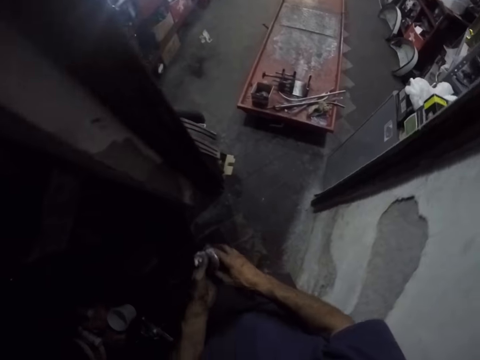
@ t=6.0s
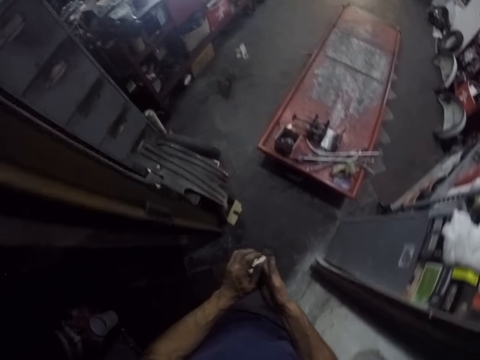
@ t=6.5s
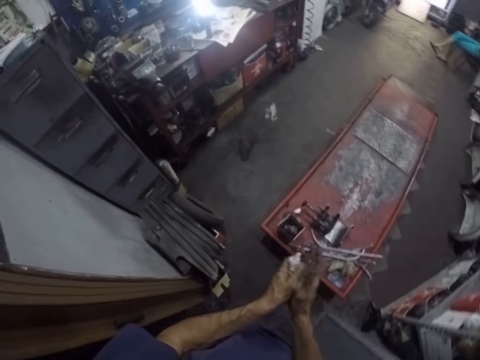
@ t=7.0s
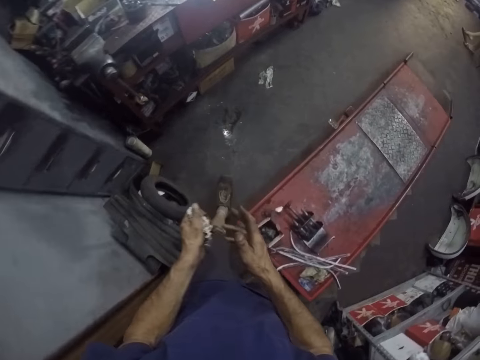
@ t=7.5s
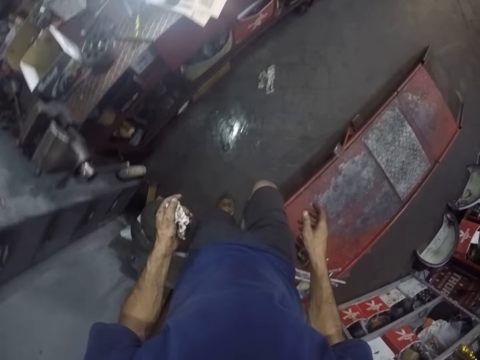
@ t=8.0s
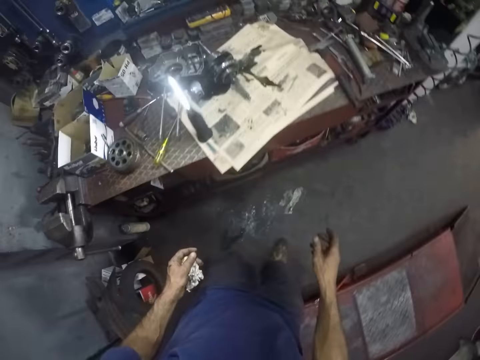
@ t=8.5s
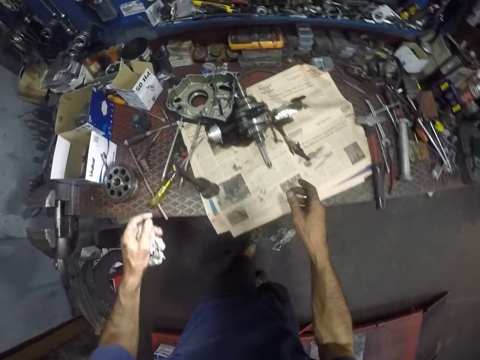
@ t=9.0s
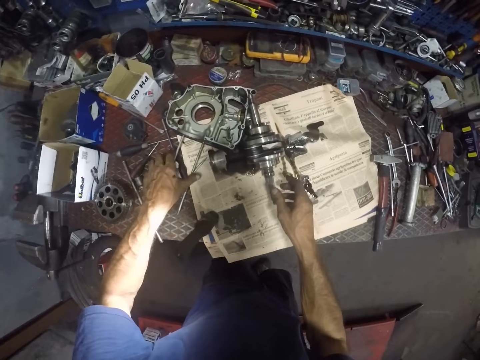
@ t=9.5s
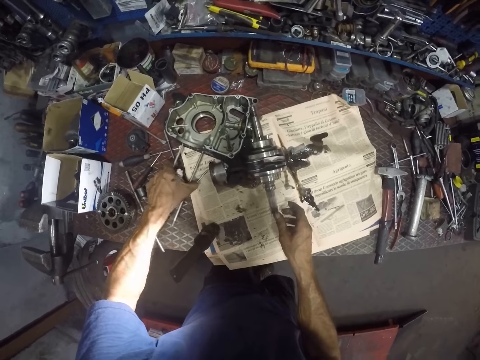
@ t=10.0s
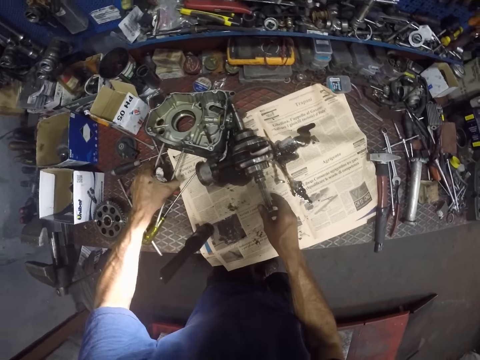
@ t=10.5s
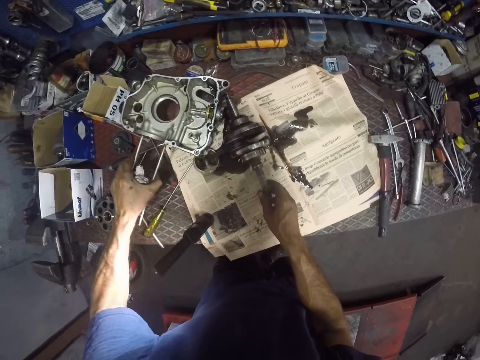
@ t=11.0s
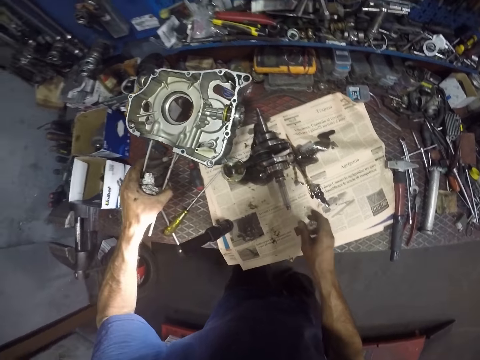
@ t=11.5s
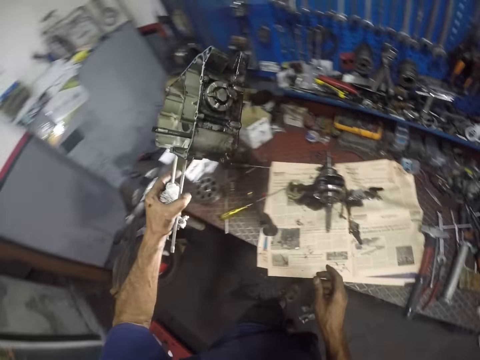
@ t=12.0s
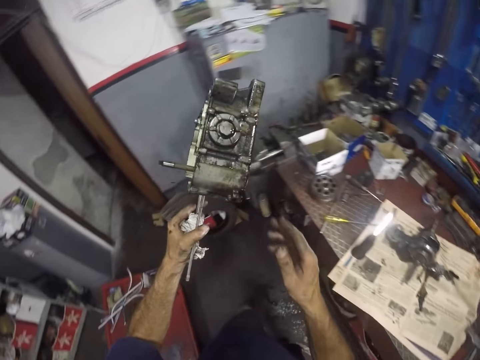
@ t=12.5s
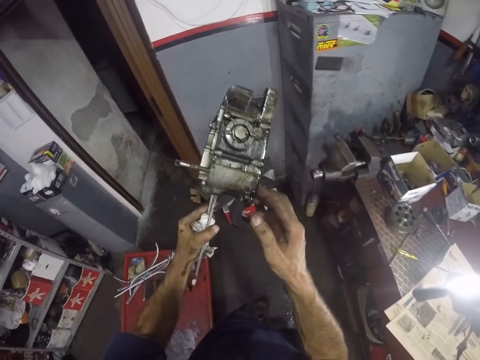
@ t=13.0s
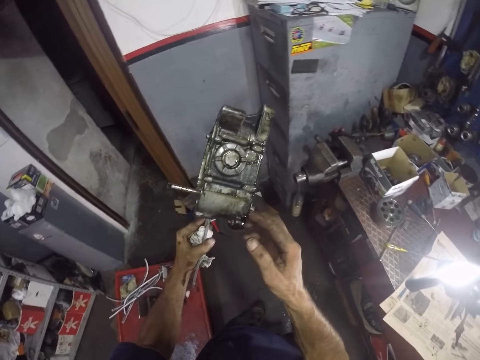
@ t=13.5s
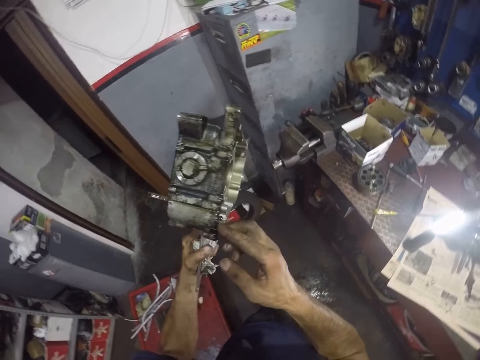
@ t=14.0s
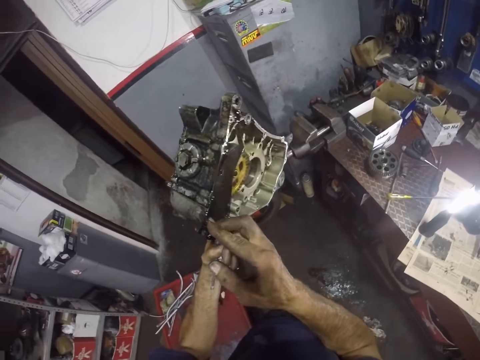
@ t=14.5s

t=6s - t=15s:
The camera wearer wipes a hand with a towel. They walk in the room and pick a part of the engine.

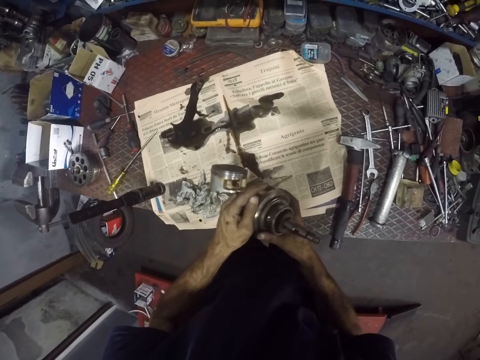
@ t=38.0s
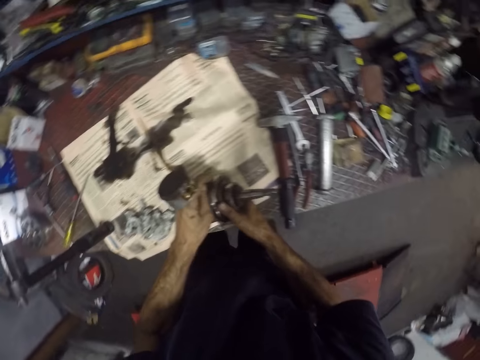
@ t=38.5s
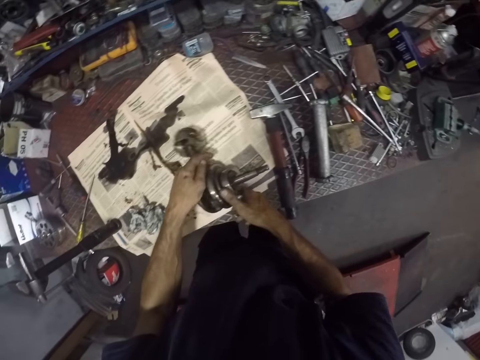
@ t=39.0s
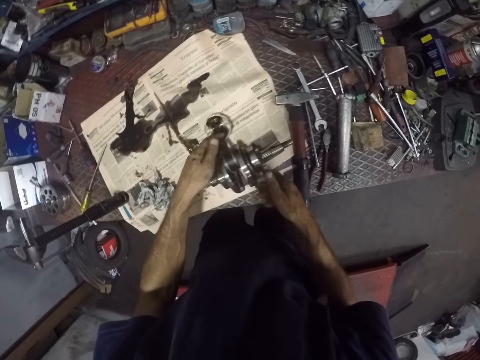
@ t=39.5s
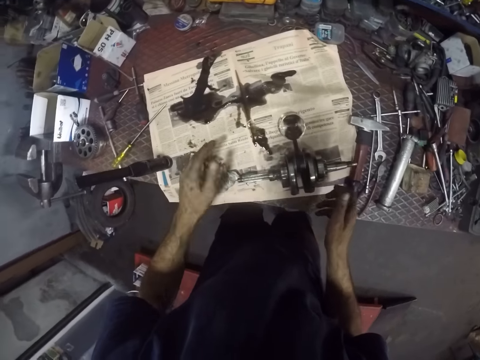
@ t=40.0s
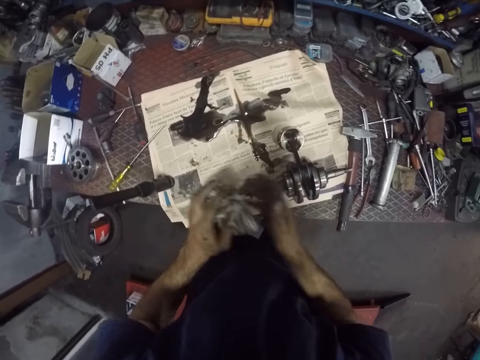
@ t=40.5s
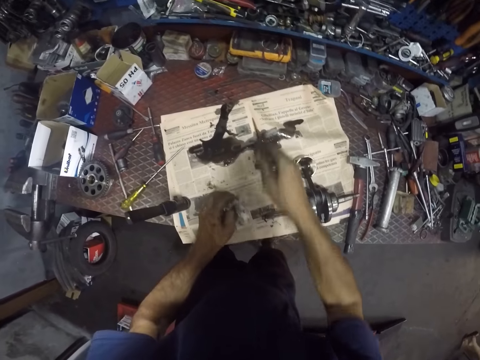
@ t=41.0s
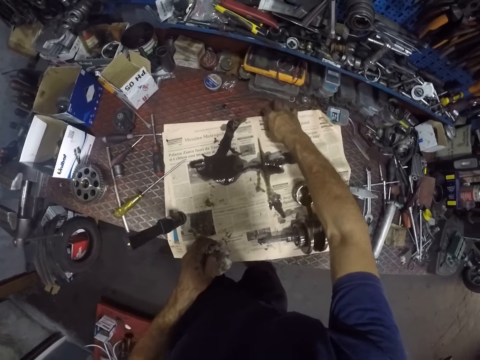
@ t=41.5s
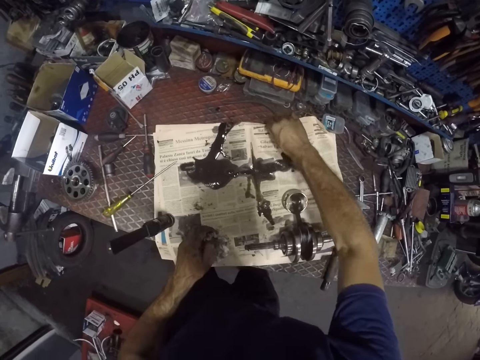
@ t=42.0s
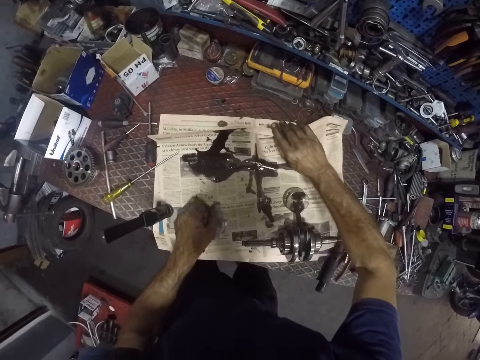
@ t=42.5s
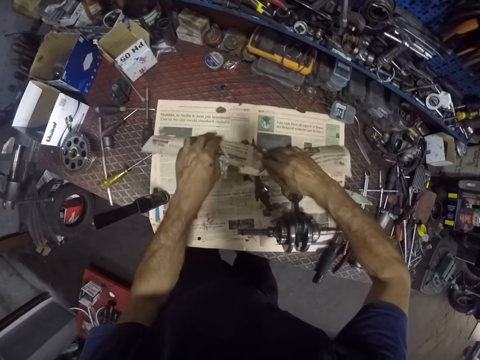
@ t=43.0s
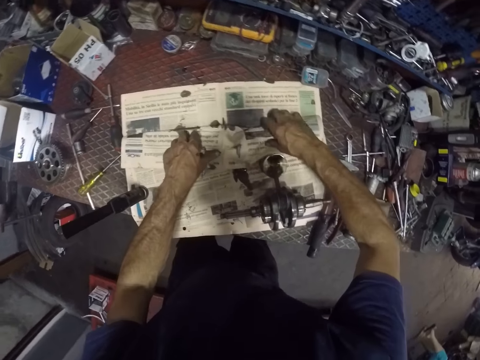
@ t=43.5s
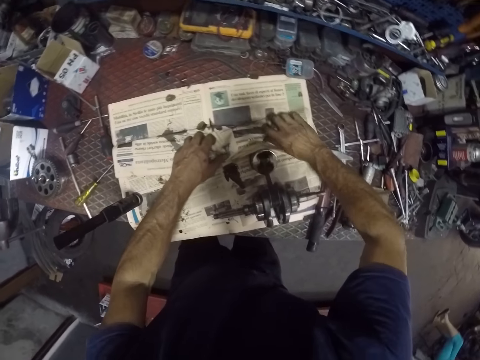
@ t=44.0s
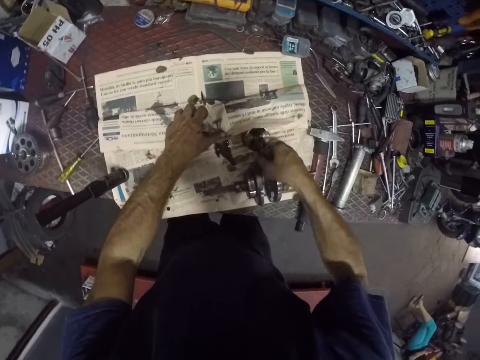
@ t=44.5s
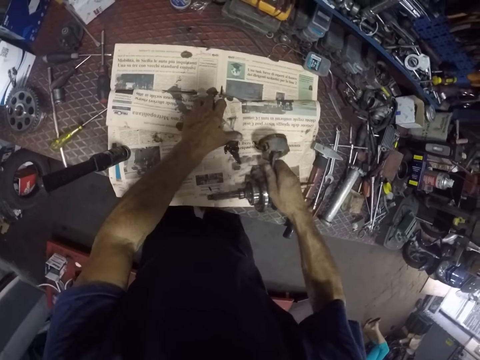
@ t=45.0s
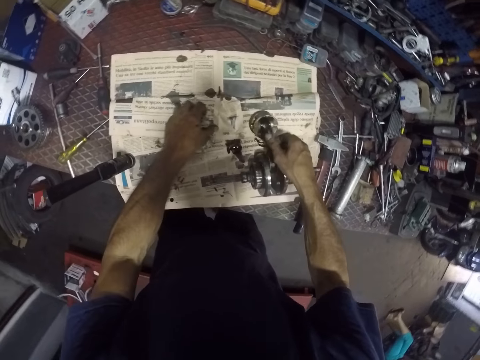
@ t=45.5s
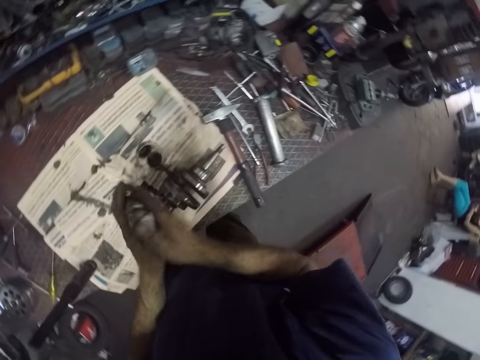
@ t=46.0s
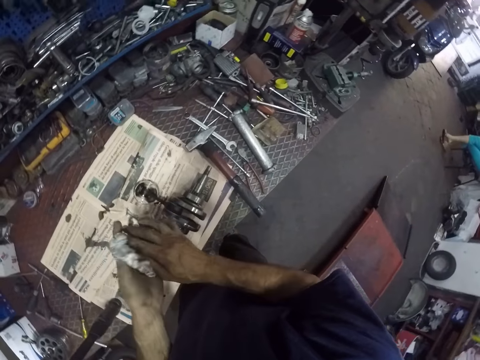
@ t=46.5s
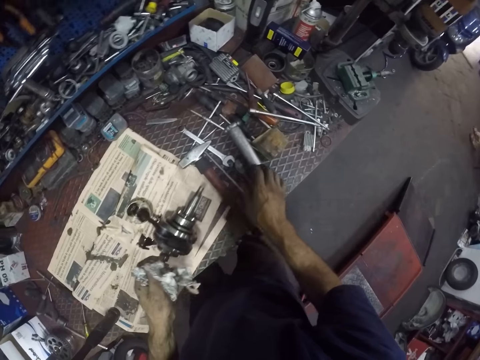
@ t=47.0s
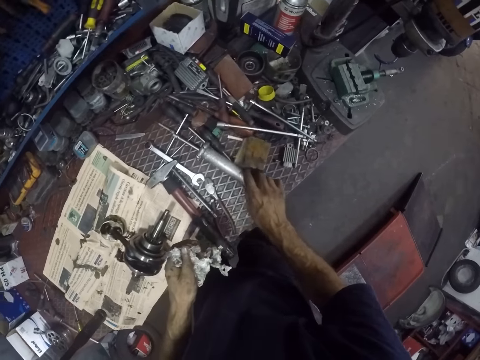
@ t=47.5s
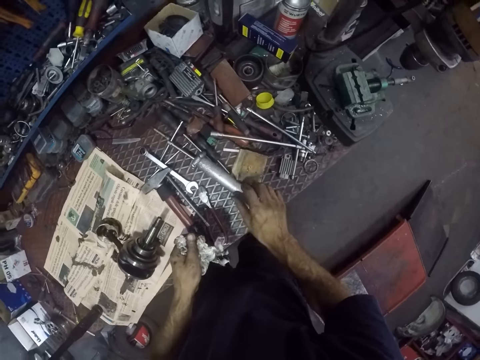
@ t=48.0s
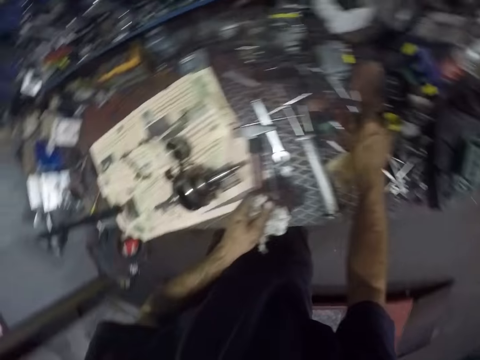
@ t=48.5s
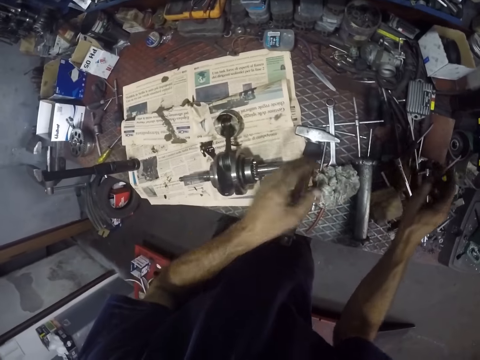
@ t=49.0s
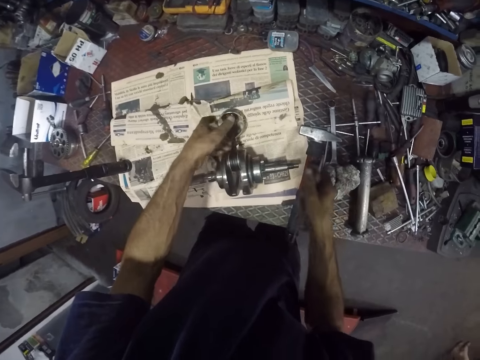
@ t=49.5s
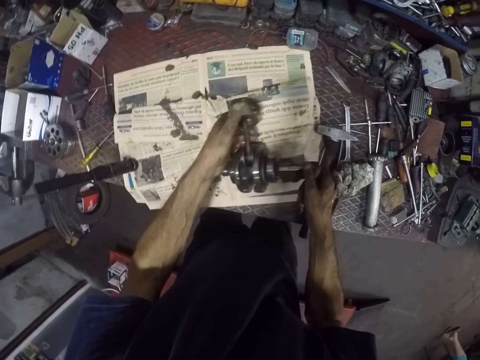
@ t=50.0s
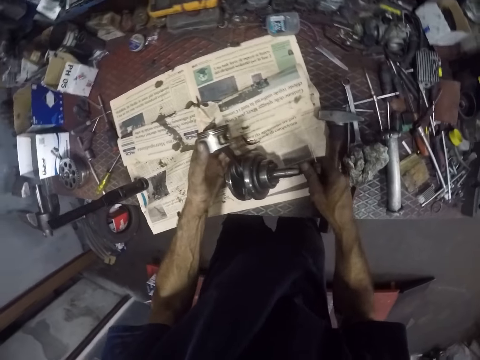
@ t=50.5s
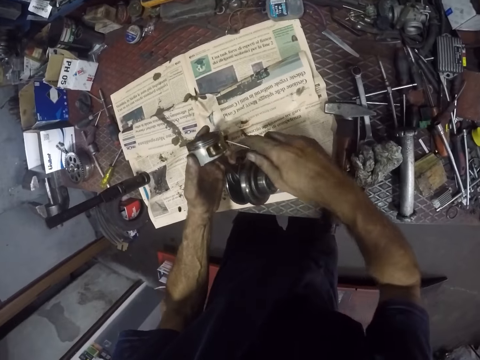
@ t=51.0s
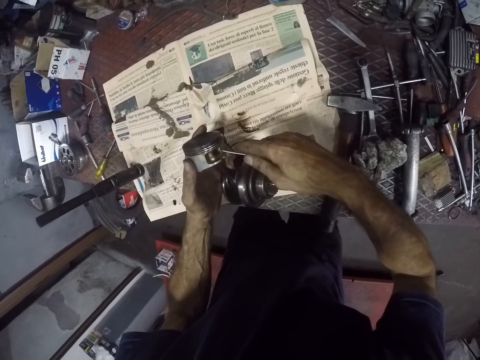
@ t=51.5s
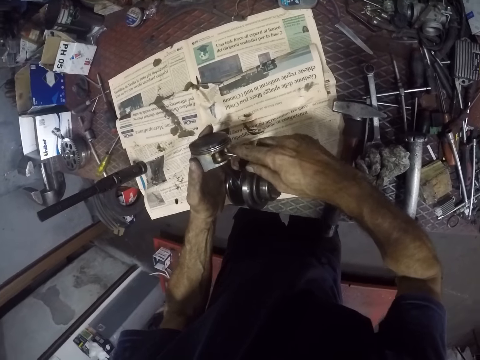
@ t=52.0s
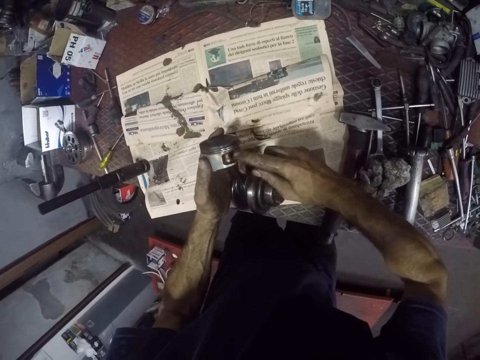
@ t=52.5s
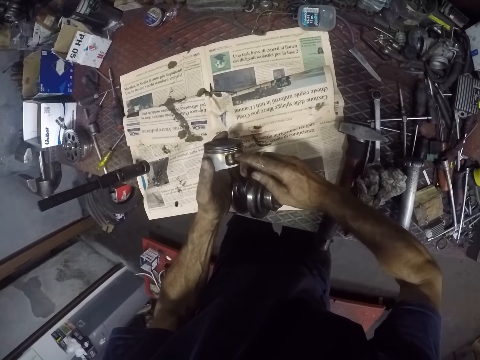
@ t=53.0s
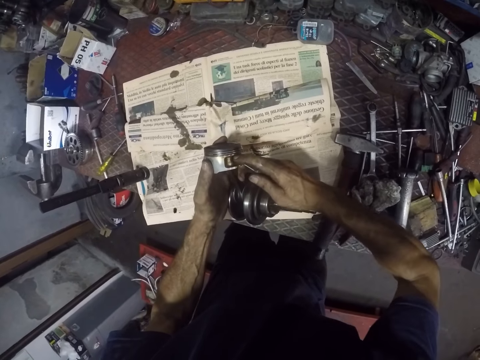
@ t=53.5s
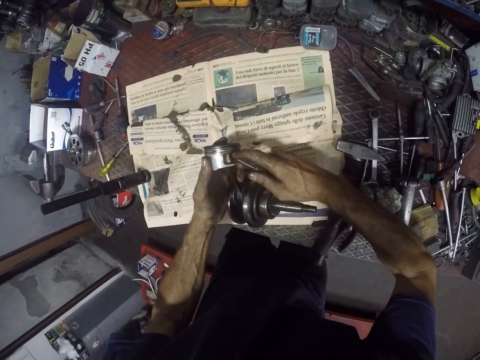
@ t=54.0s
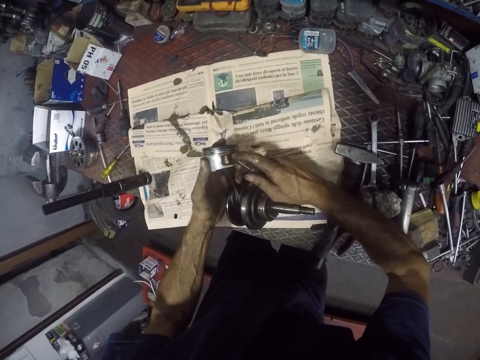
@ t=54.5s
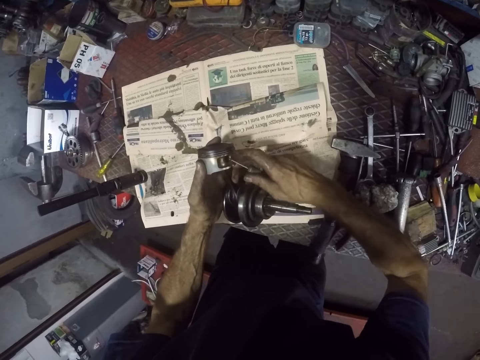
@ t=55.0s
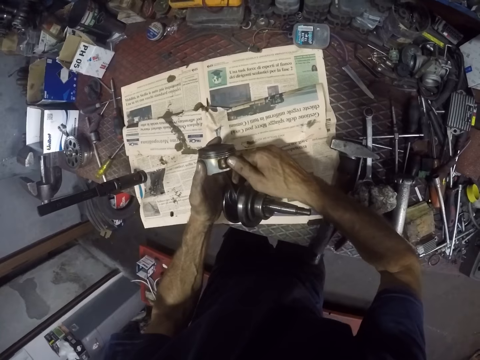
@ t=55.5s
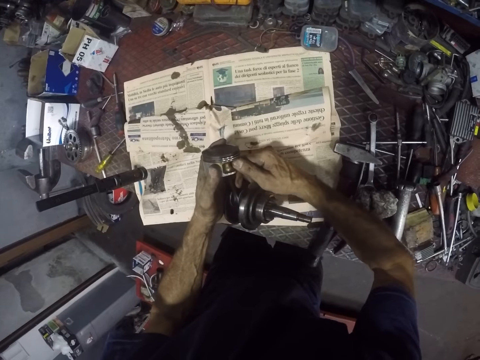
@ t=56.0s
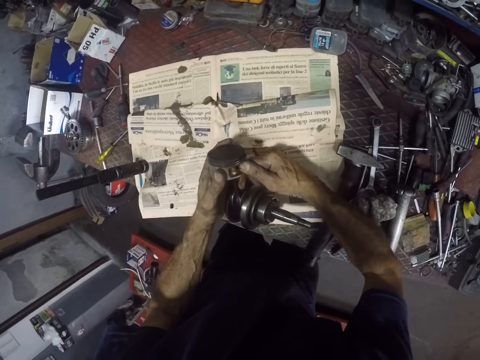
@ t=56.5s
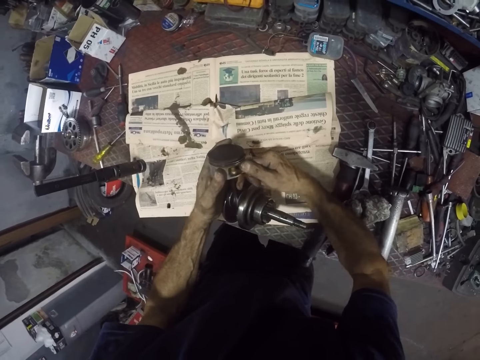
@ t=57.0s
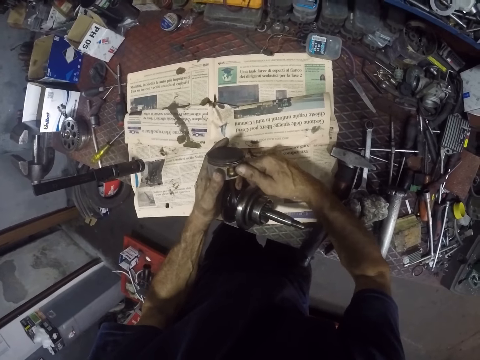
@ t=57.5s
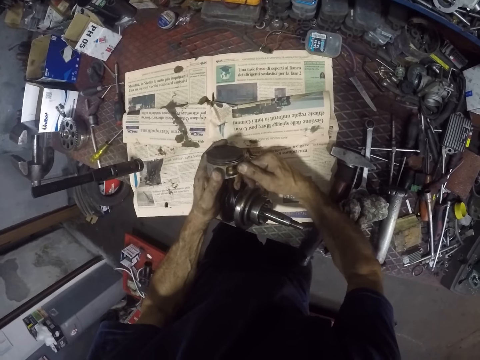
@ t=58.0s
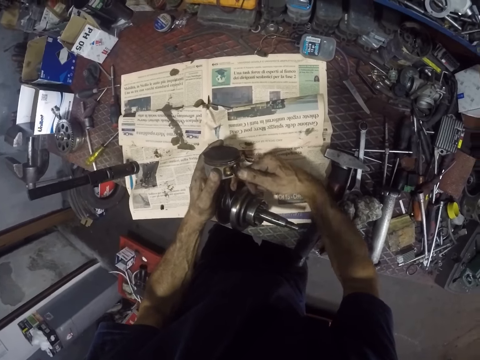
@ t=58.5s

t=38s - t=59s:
The camera wearer drops the part of the machine or engine on a piece of paper or magazine on the work bench with the right hand. They pick a kitchen towel and wipe hands. They fold the paper on the work bench with the part of the machine with both hands. They pin the magazine with the part of the engine. They clean both hands with the piece of paper. They move a spanner. They pick a screwdriver or spanner from the work bench with the right hand. They drop the piece of paper on the work bench with the left hand. They remove a nut with the spanner. They remove a washer from the part of the machine with the screwdriver with both hands.
